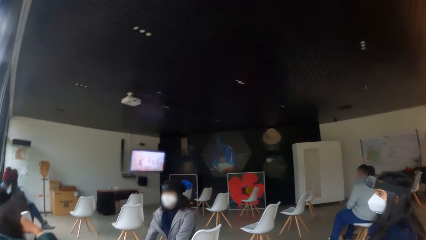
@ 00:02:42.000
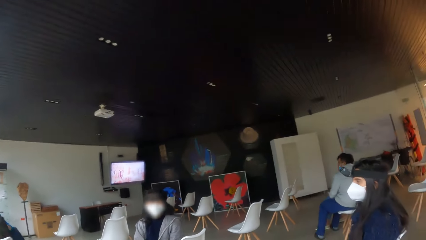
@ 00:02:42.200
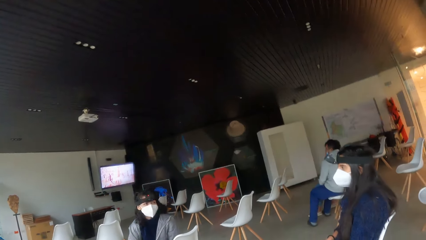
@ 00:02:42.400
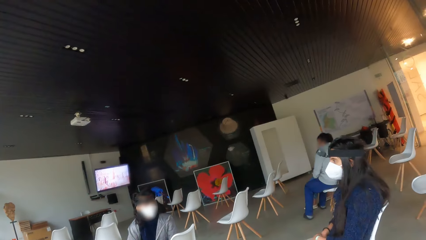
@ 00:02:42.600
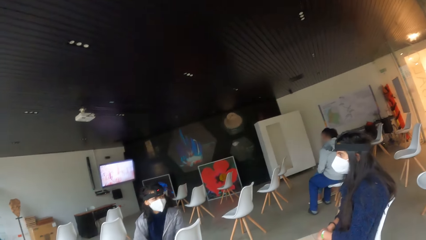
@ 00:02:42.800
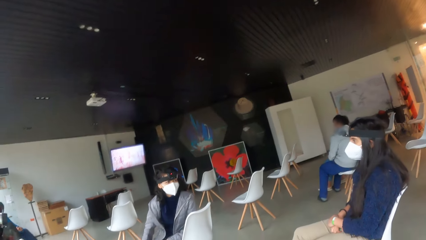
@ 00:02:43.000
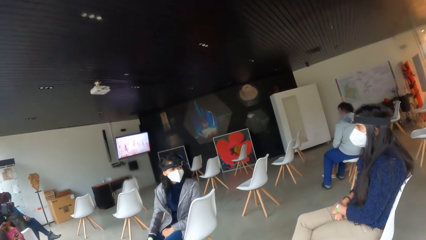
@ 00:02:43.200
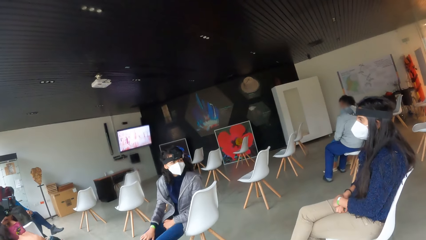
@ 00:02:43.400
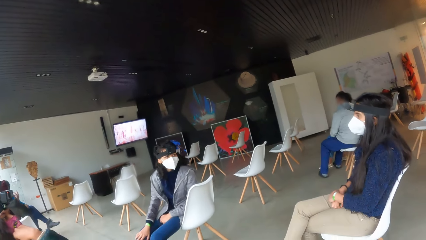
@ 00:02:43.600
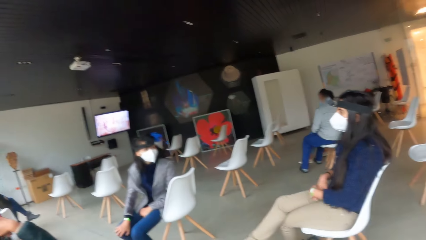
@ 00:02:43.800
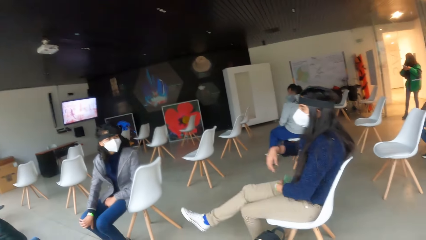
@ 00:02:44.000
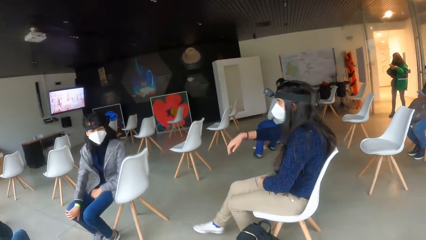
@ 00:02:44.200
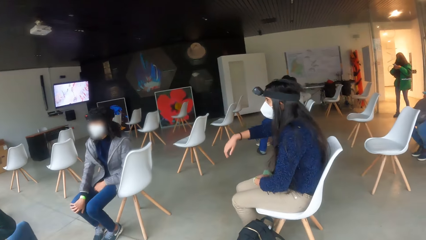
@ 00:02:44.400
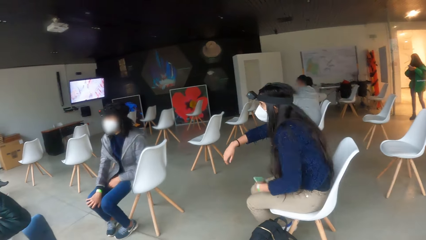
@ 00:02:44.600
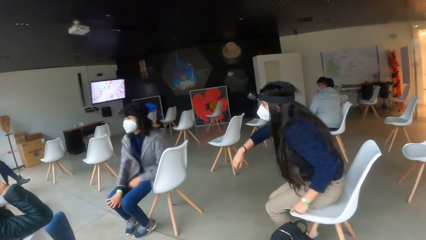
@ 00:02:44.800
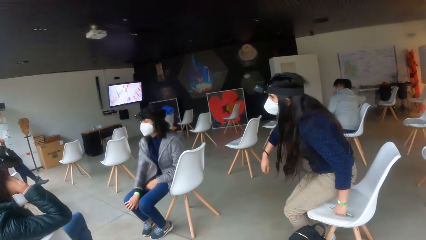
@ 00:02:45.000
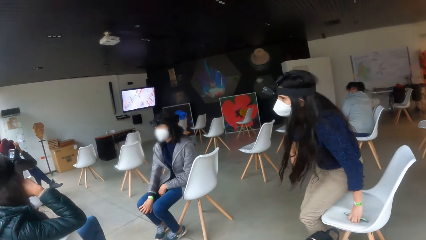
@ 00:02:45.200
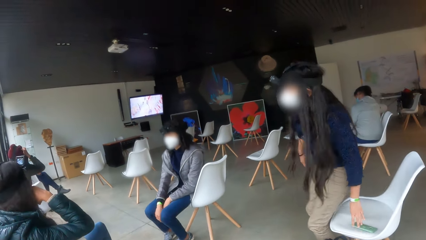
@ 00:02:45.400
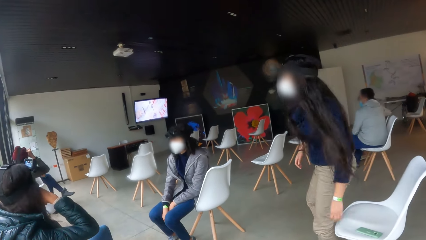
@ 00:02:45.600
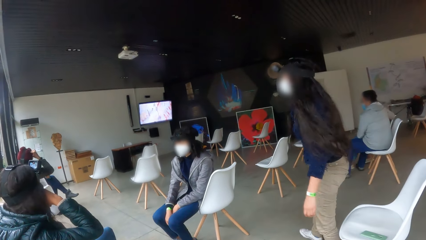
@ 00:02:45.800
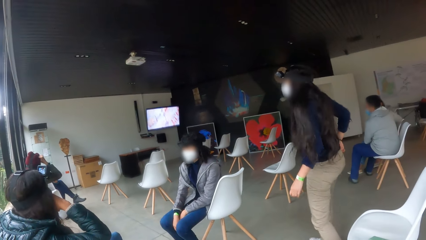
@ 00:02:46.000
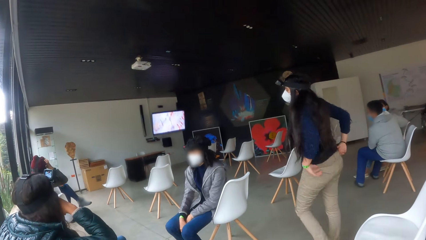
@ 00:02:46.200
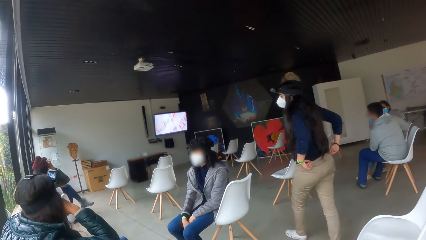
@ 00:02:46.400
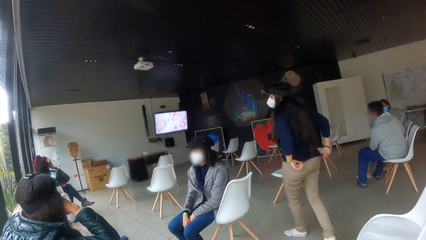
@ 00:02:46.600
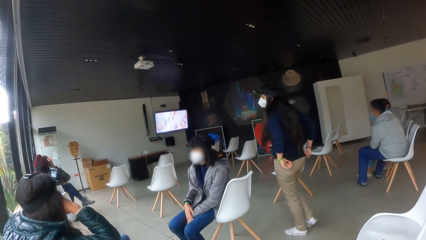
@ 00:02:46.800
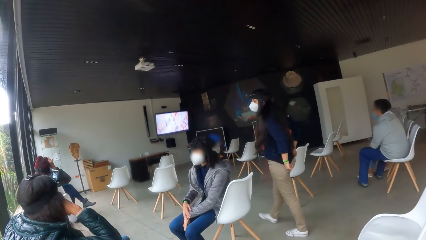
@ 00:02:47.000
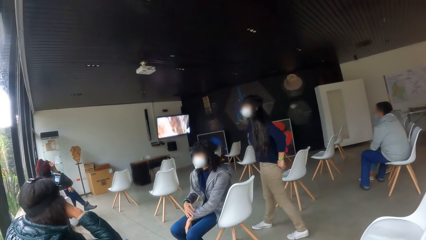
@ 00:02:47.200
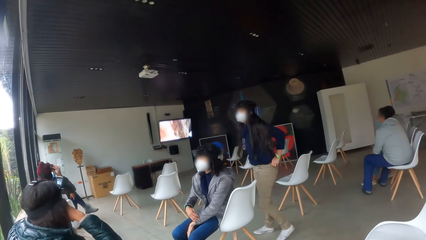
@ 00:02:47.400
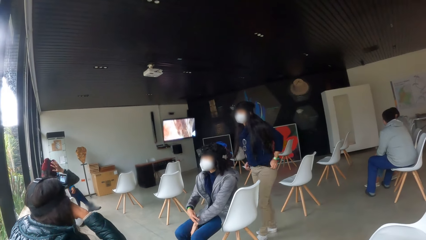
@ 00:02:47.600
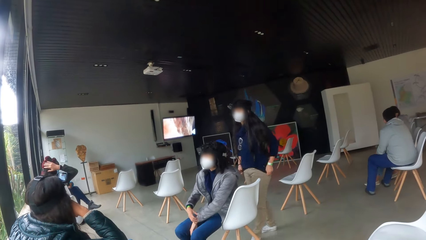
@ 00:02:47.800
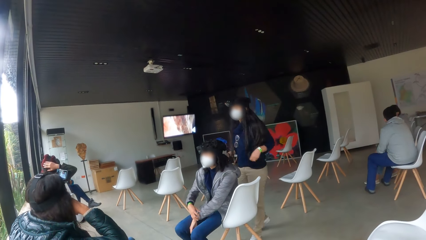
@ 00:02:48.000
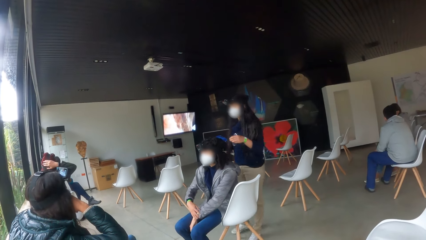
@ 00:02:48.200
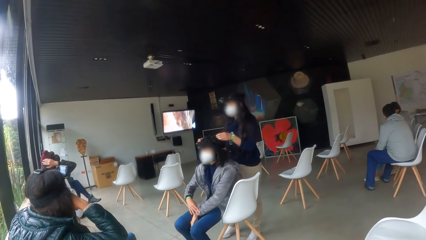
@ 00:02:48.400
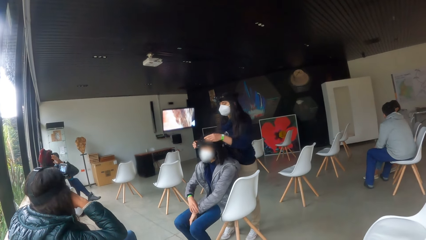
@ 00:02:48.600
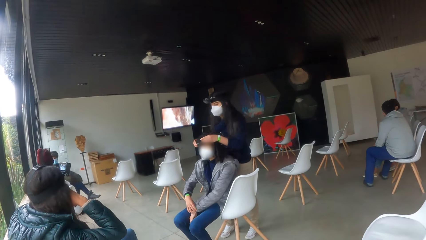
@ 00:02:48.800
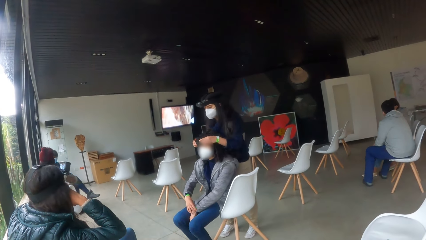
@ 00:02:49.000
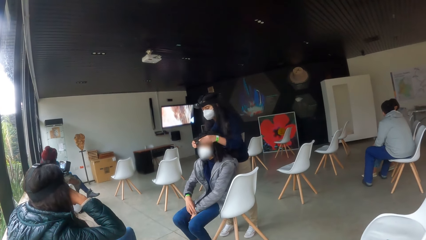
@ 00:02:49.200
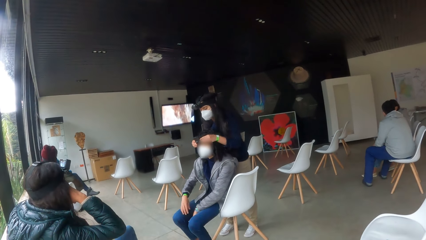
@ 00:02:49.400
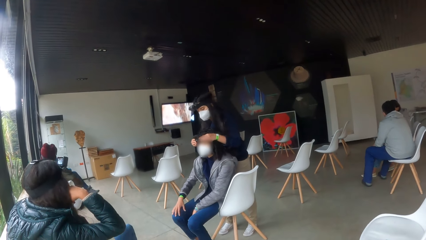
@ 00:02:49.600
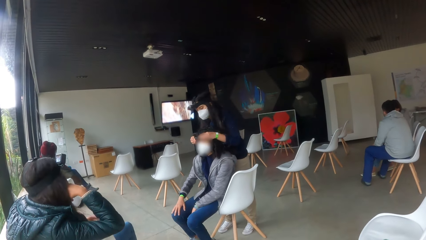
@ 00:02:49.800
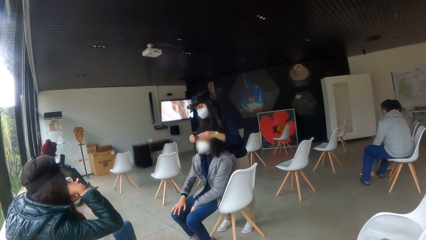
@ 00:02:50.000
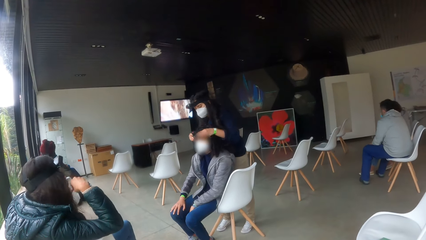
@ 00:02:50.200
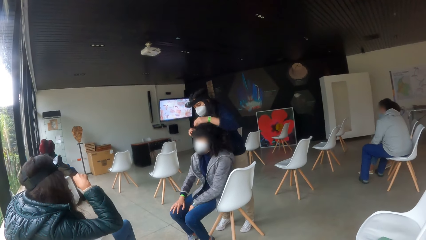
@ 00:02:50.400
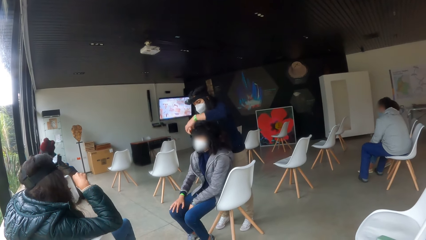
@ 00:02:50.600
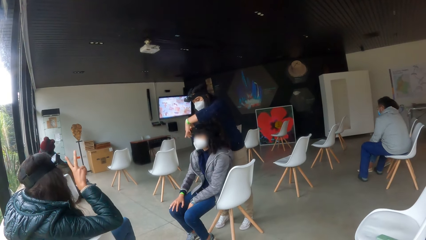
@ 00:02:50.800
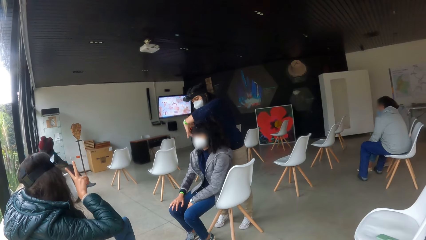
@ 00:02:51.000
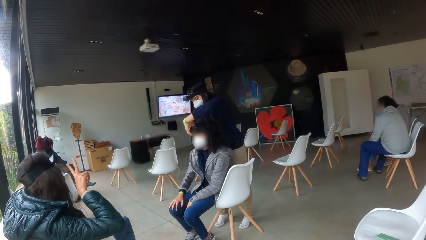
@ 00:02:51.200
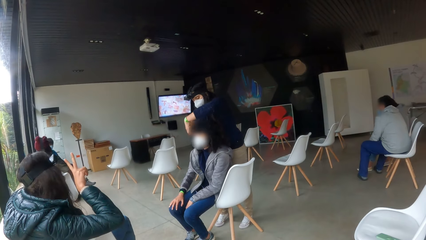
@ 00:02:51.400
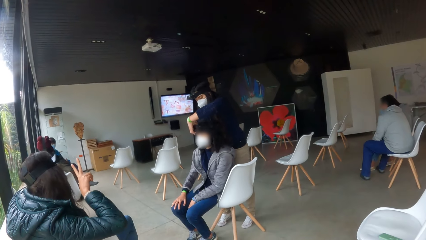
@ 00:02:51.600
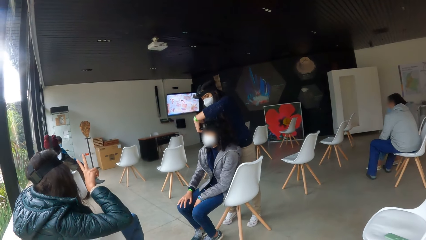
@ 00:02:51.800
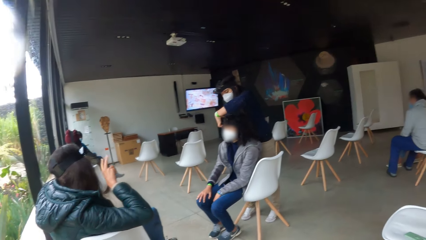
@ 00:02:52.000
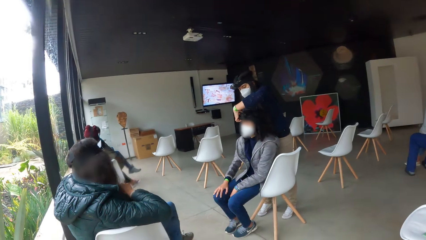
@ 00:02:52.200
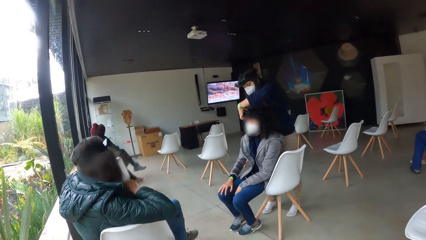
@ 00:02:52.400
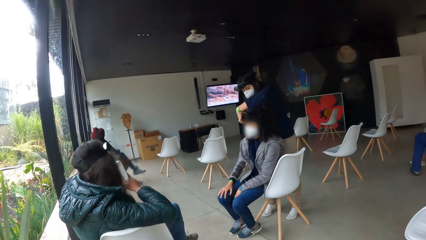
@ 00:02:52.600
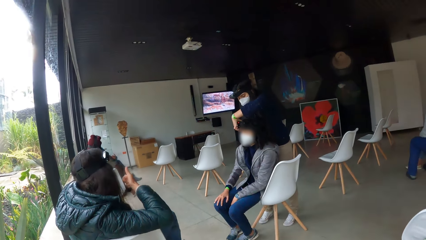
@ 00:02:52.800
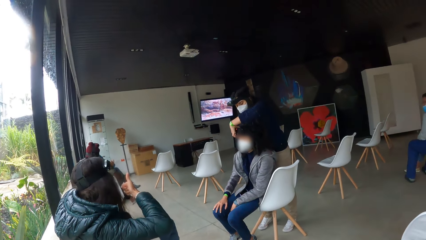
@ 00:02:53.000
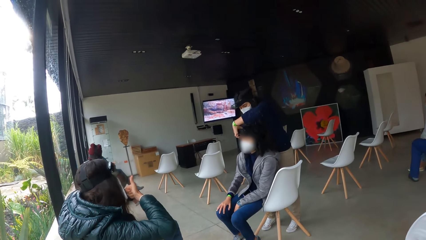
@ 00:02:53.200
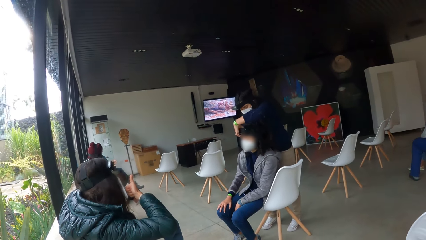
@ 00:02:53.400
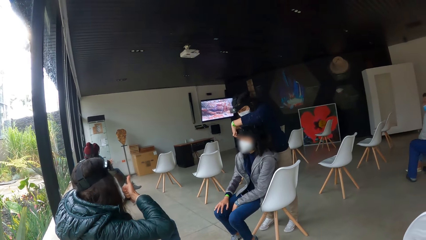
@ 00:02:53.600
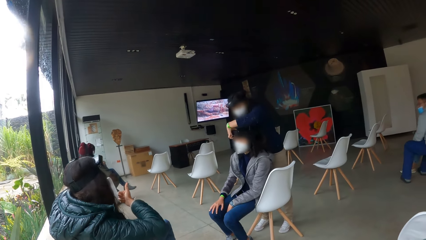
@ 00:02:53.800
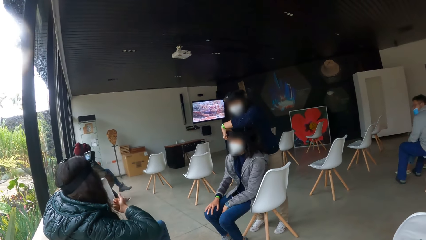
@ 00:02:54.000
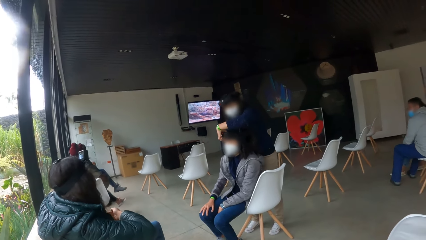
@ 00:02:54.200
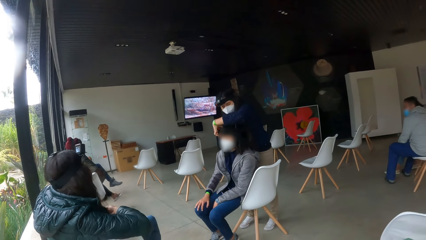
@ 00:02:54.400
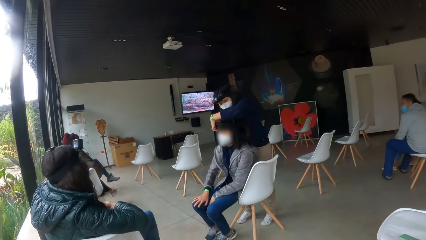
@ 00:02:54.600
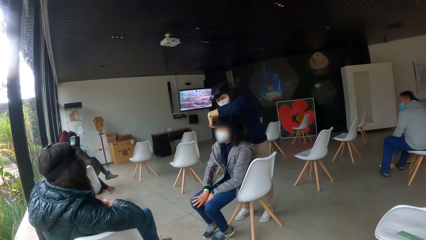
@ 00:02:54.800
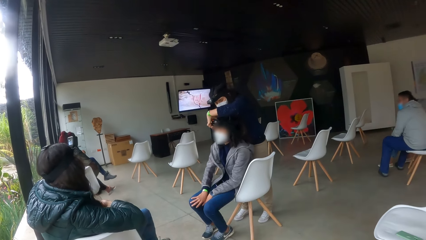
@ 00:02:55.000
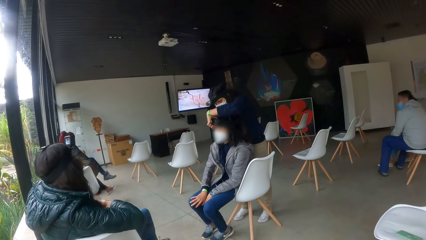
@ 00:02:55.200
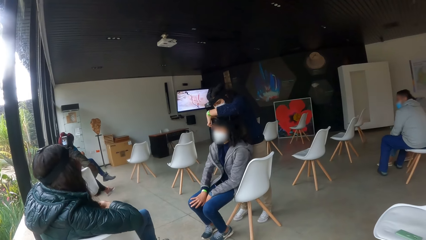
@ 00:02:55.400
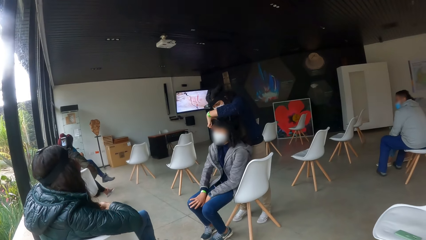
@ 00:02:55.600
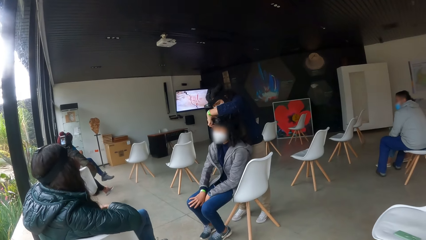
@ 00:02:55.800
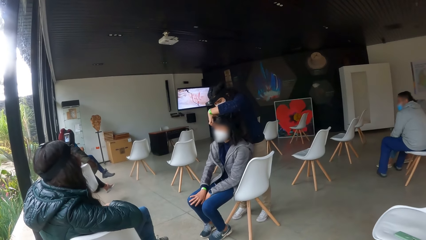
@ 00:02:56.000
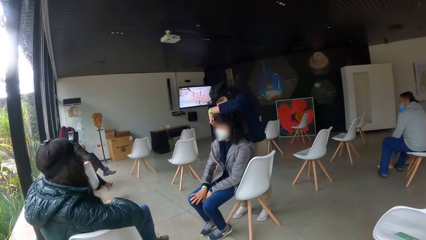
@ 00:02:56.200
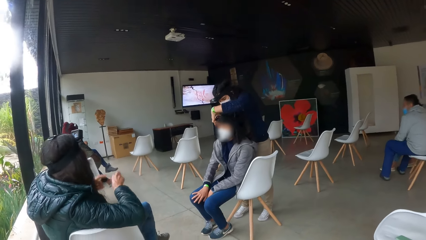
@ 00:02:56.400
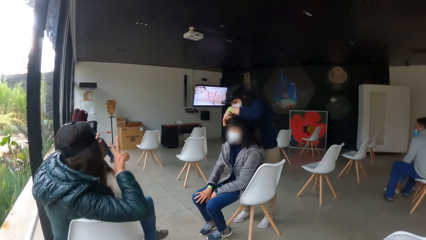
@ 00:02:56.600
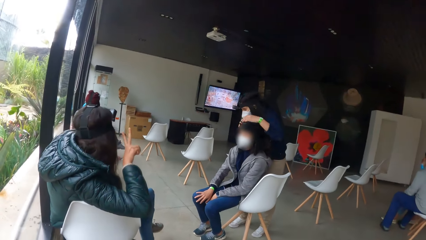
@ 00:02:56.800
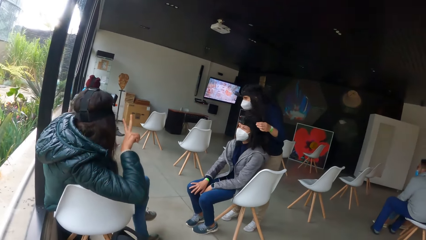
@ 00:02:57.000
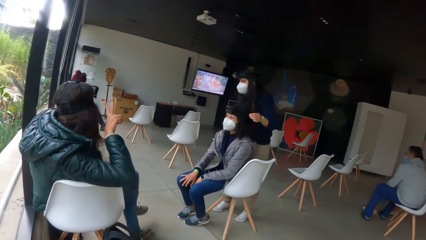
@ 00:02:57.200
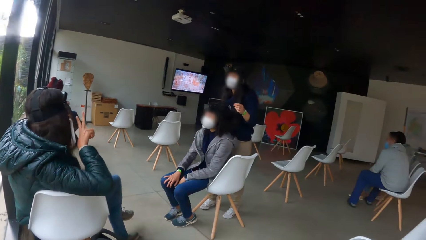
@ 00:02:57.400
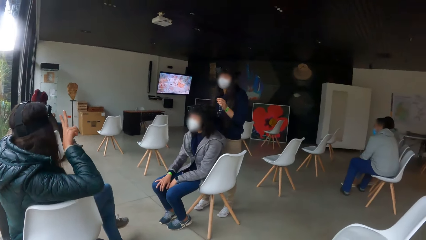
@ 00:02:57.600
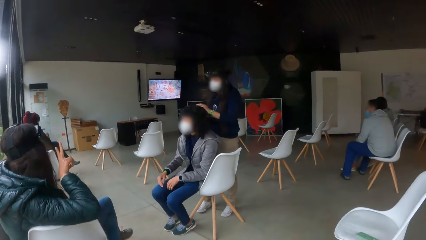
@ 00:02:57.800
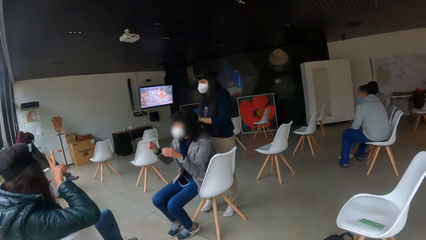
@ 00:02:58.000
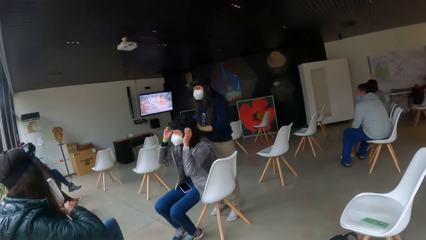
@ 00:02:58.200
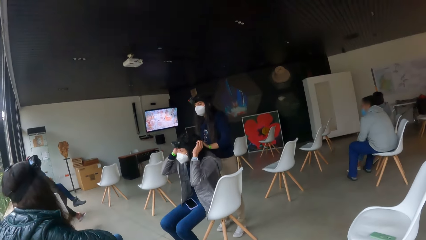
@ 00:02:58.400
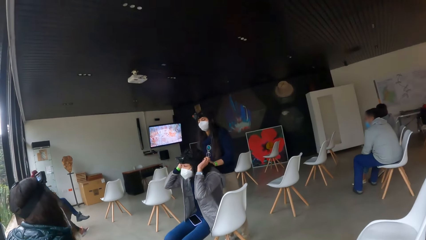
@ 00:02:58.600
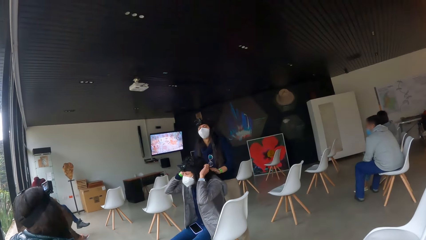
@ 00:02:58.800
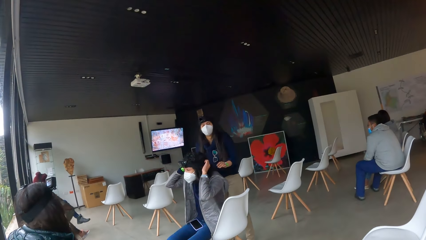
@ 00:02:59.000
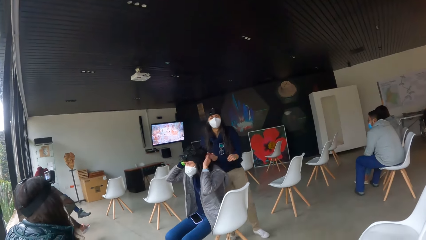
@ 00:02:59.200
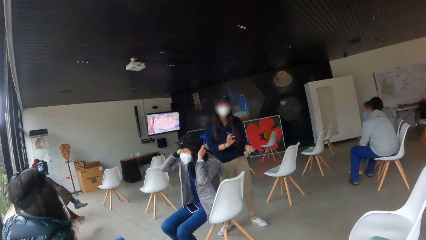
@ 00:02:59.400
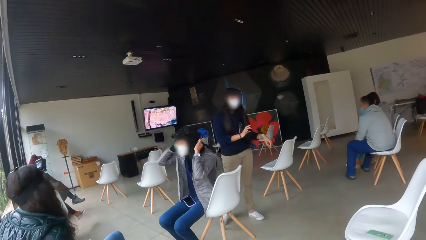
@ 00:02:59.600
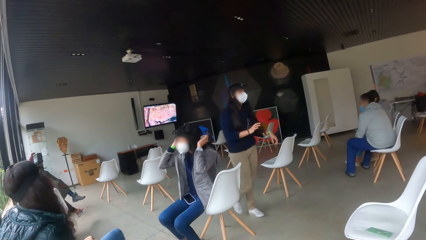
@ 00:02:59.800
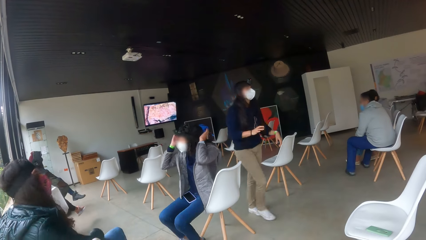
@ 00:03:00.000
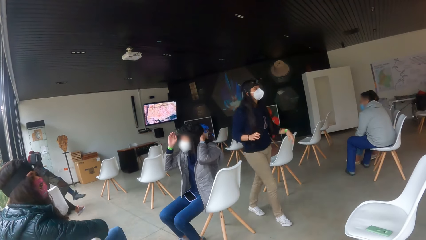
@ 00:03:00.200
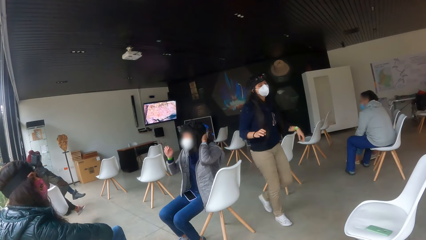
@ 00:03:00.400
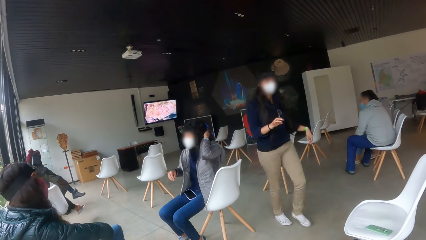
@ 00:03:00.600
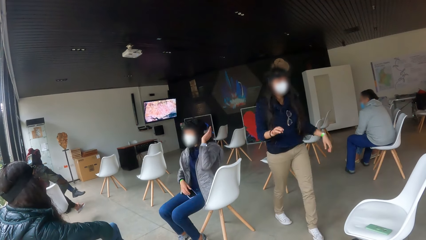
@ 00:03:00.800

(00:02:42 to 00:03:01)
A woman drops a mobile phone in her right hand on a chair. She adjusts her shirt with her hands. She adjusts the head strap camera on another woman's head with her hands. A third woman interacts with the second woman. The second woman touches her hair with her hands.
